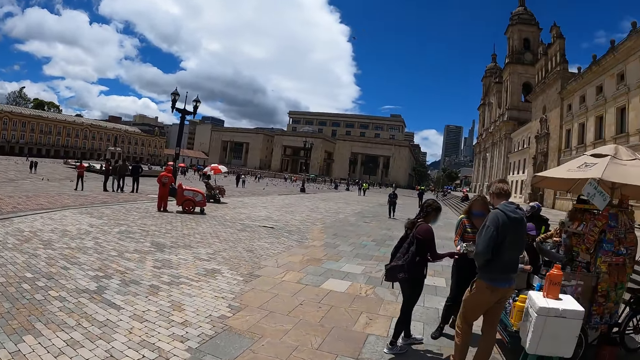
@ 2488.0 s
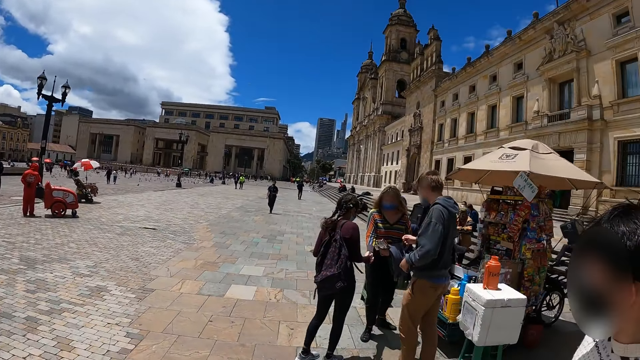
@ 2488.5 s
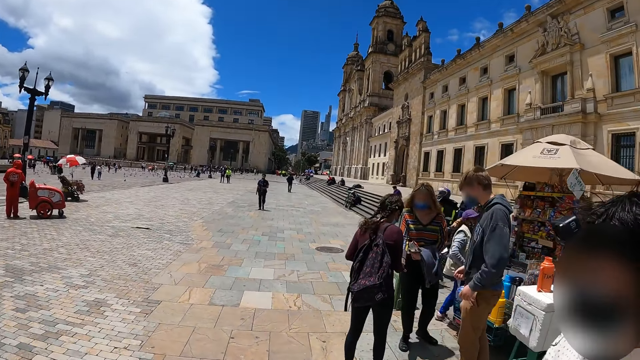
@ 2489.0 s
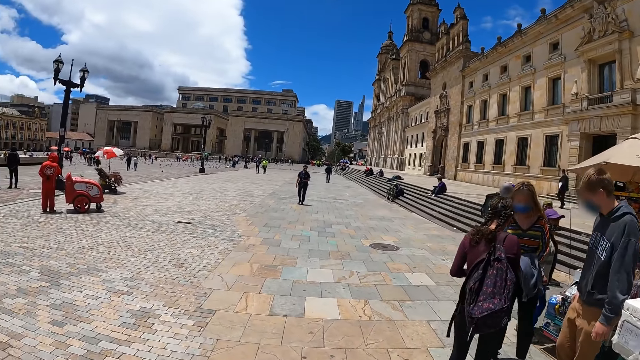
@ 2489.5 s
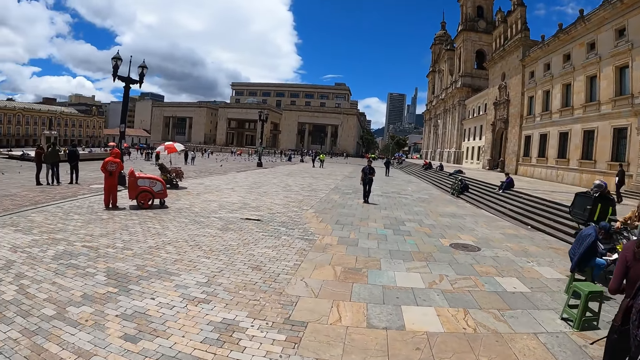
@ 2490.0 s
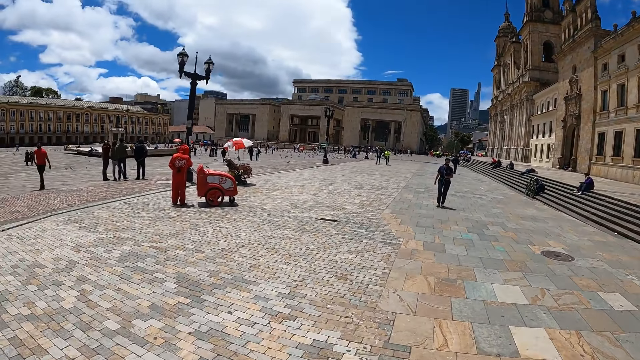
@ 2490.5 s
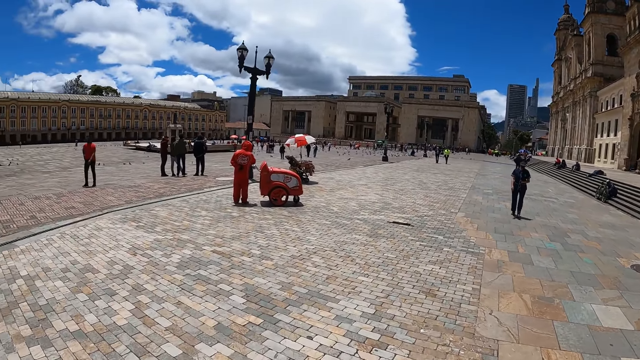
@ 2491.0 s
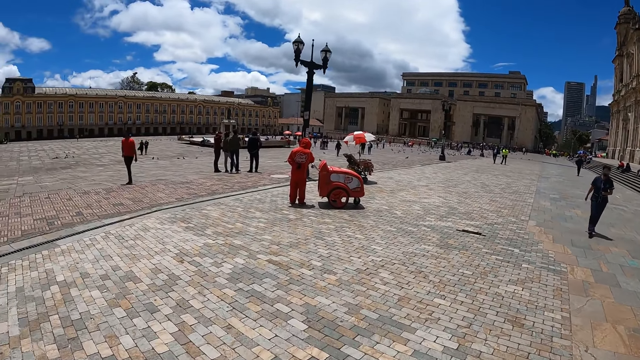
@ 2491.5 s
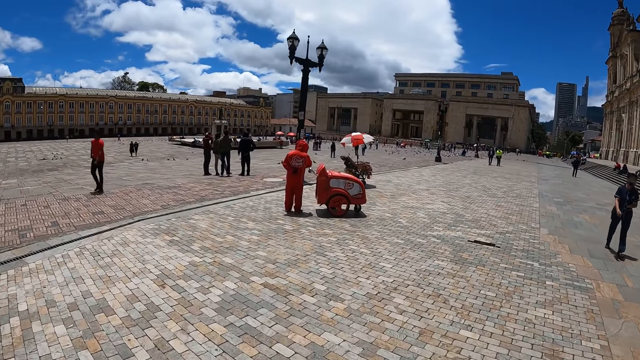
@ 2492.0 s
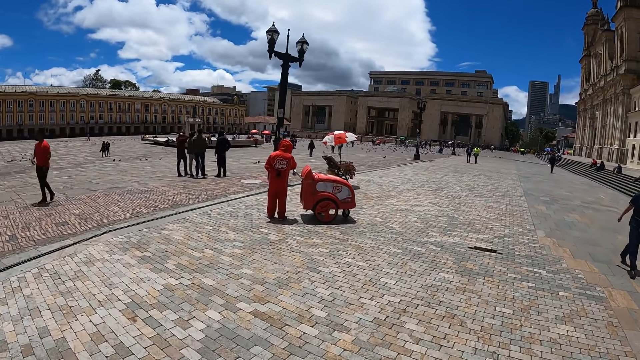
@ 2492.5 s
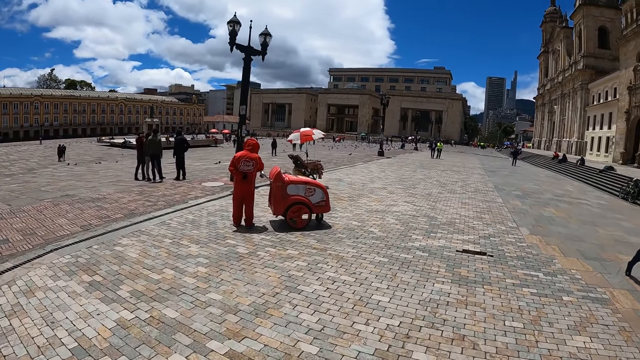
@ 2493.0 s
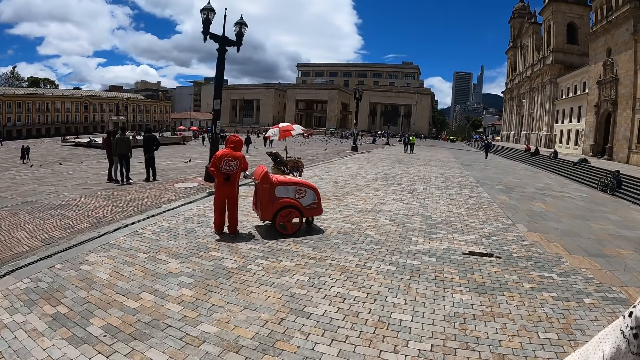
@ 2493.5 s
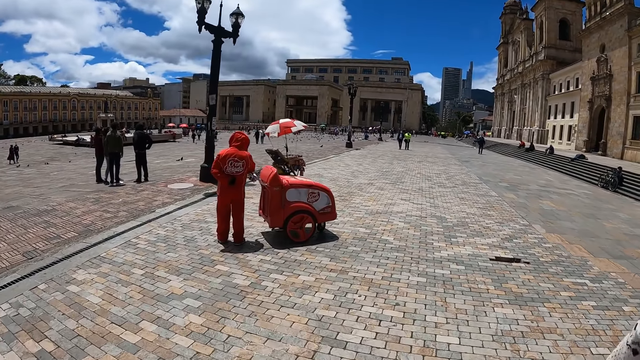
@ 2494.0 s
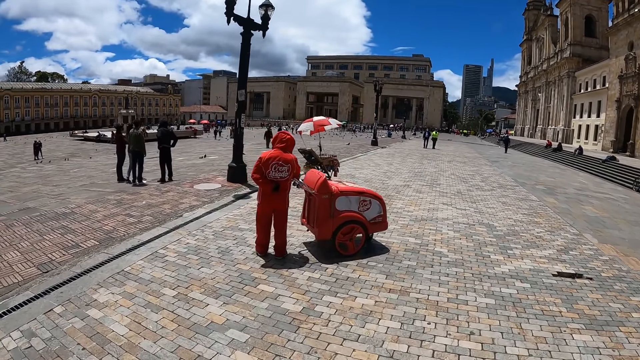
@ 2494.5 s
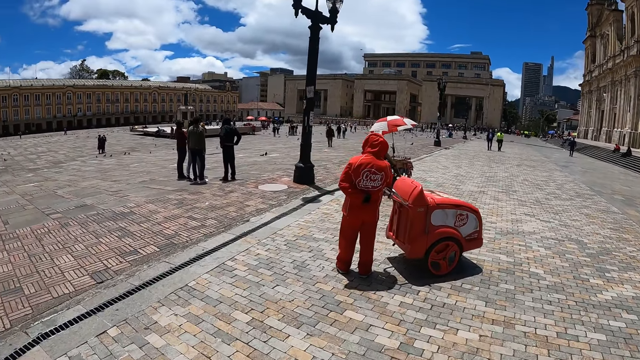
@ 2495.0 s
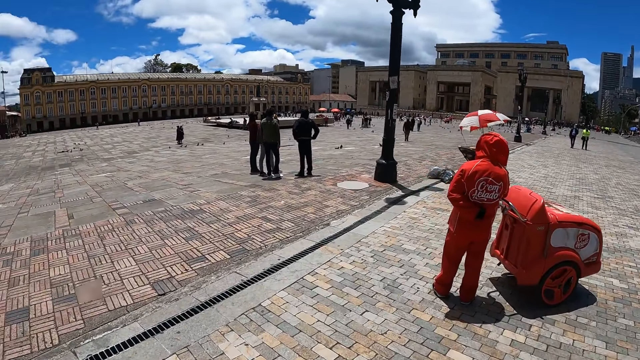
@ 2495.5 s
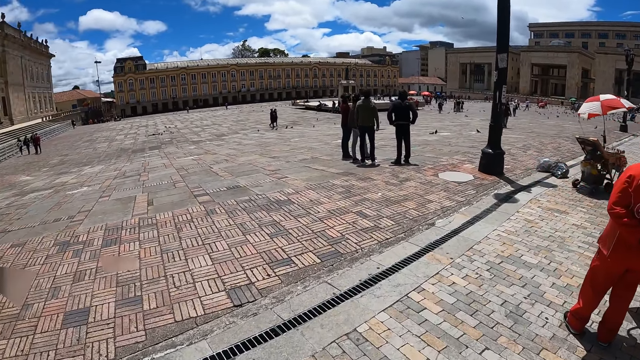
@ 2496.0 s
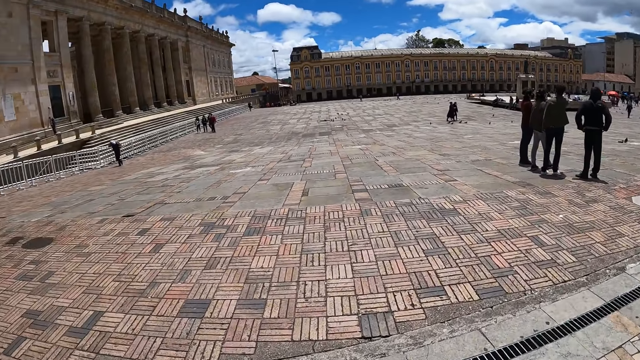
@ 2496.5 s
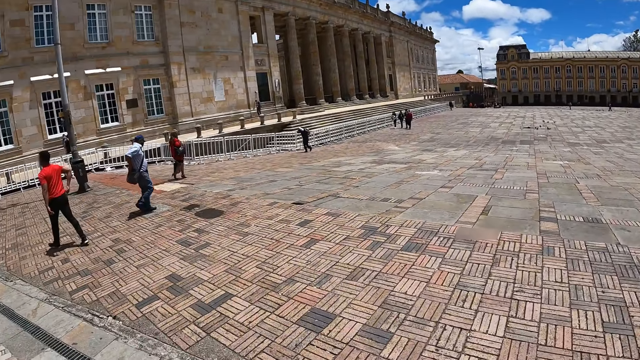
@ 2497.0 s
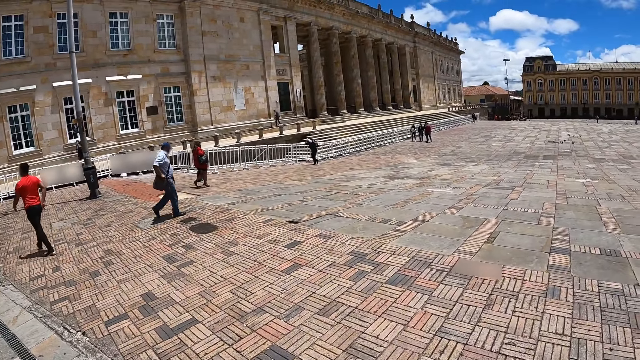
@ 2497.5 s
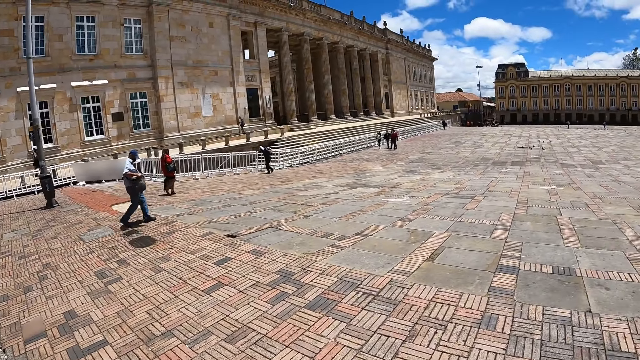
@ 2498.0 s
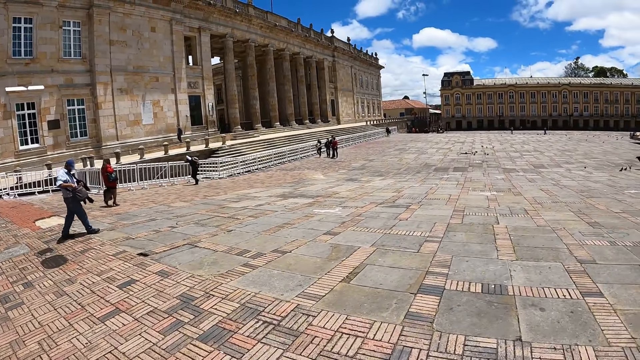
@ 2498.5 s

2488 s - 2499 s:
The camera wearer looks around. A man walks around.

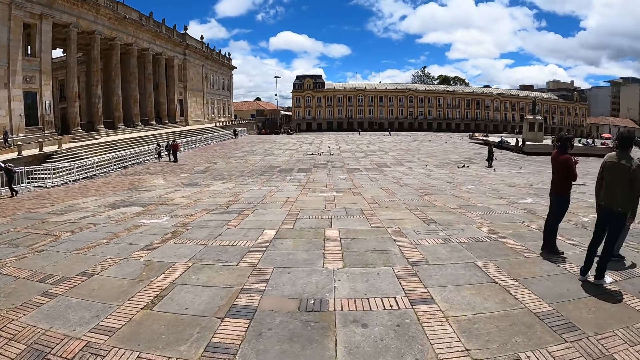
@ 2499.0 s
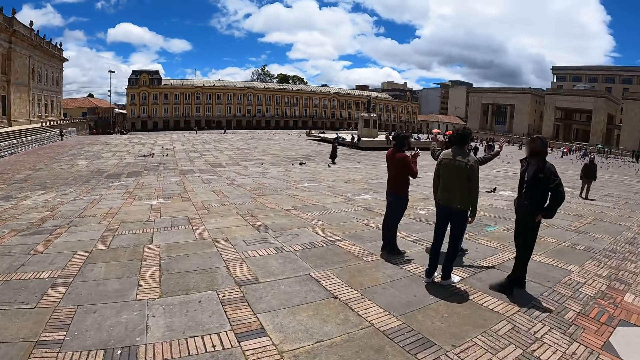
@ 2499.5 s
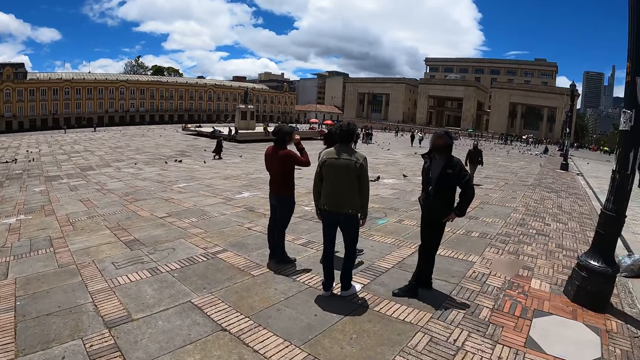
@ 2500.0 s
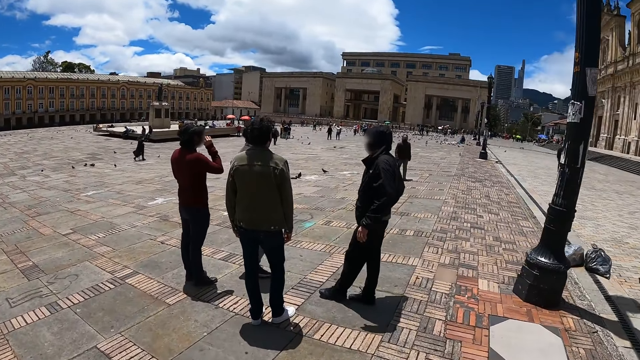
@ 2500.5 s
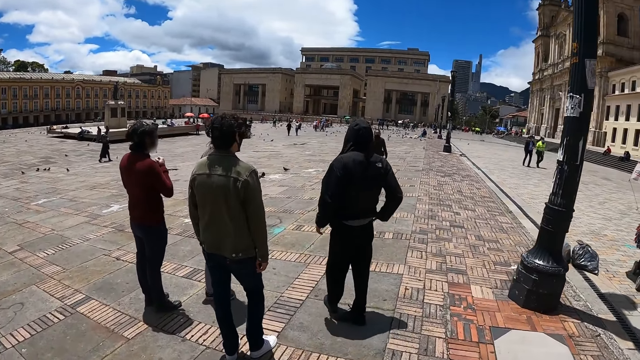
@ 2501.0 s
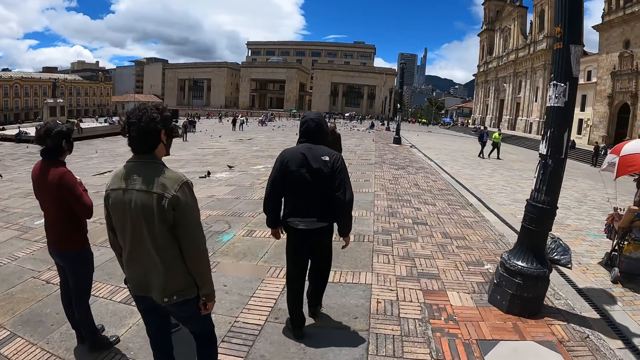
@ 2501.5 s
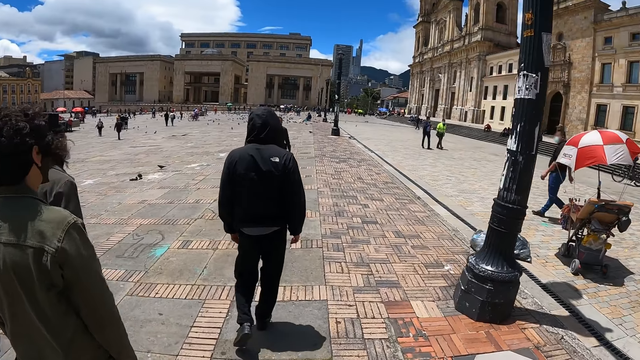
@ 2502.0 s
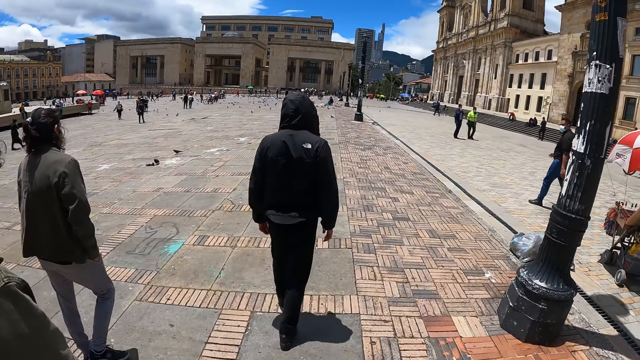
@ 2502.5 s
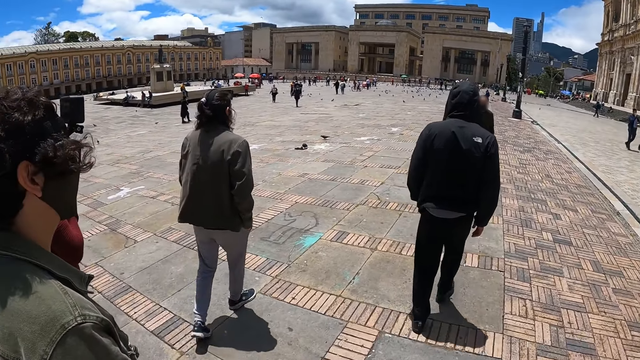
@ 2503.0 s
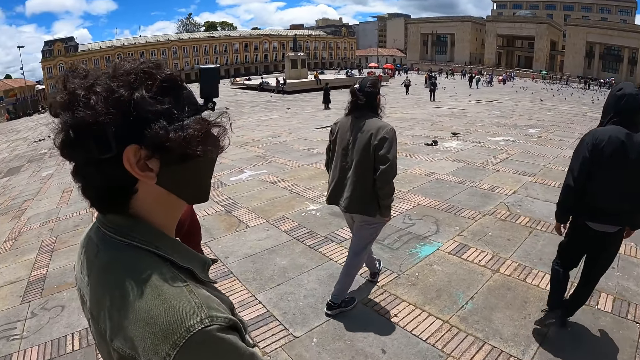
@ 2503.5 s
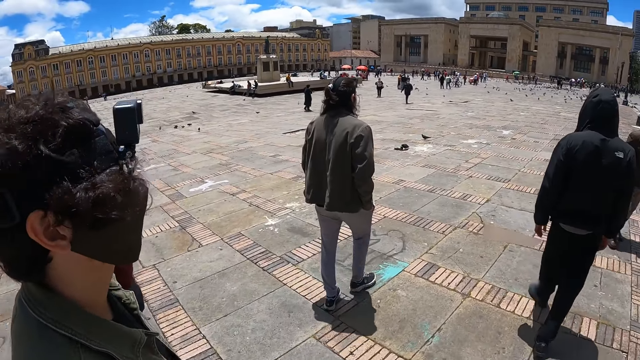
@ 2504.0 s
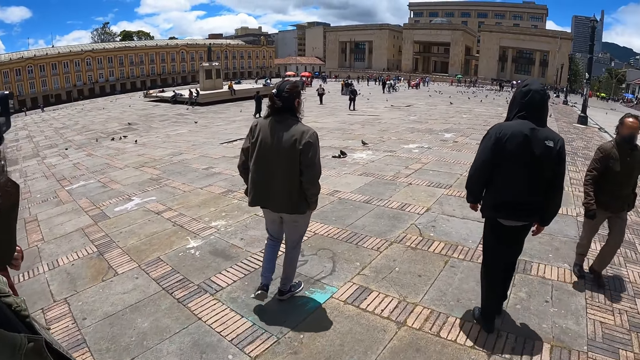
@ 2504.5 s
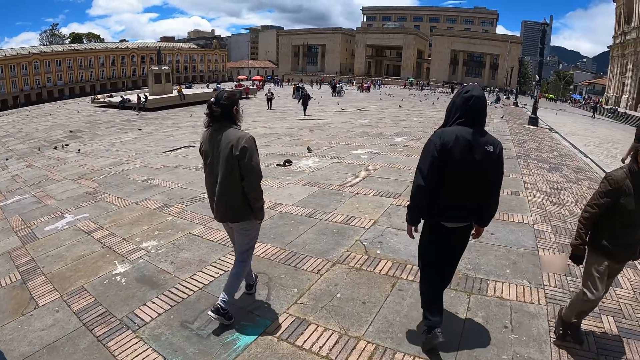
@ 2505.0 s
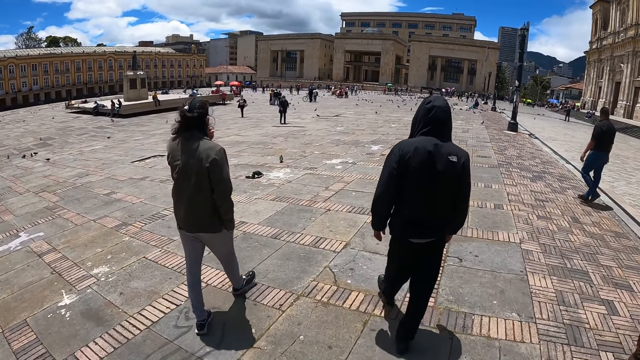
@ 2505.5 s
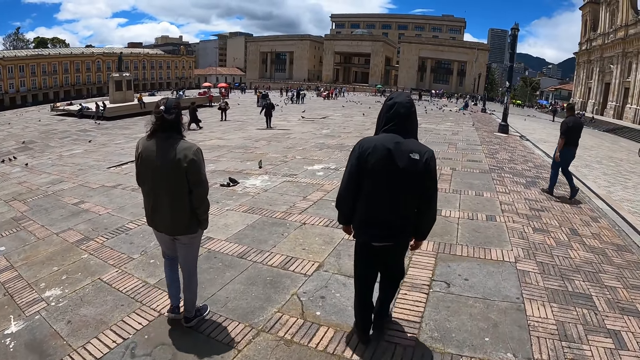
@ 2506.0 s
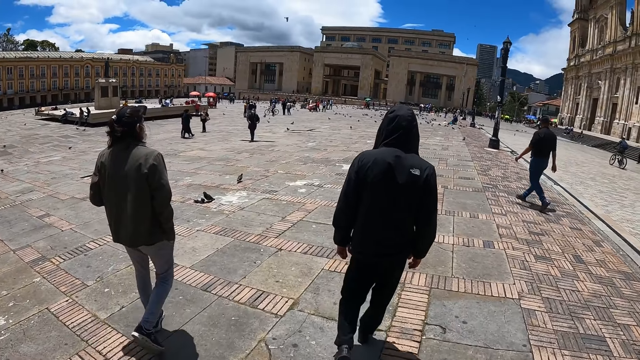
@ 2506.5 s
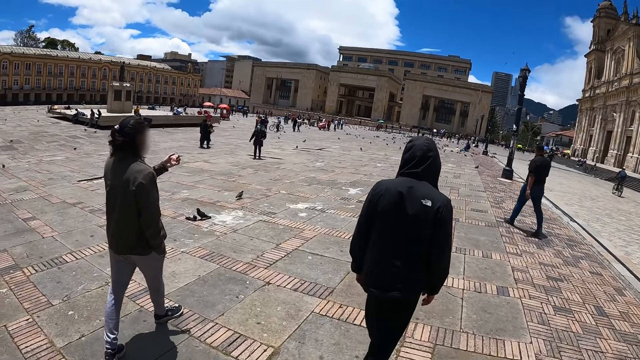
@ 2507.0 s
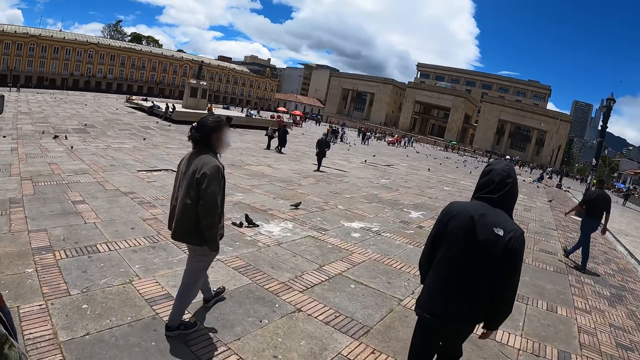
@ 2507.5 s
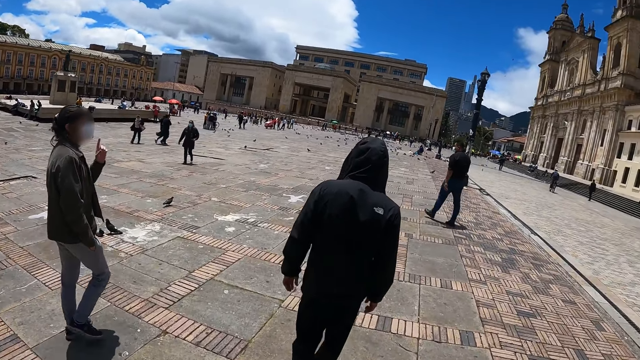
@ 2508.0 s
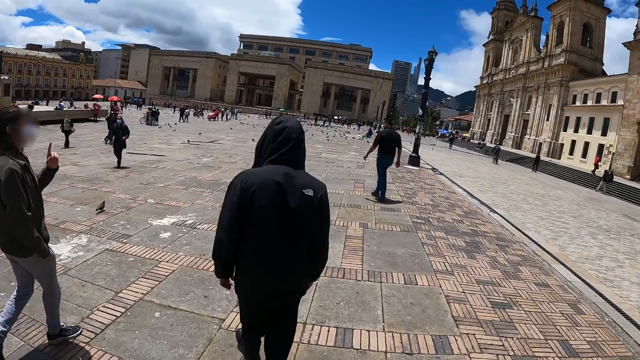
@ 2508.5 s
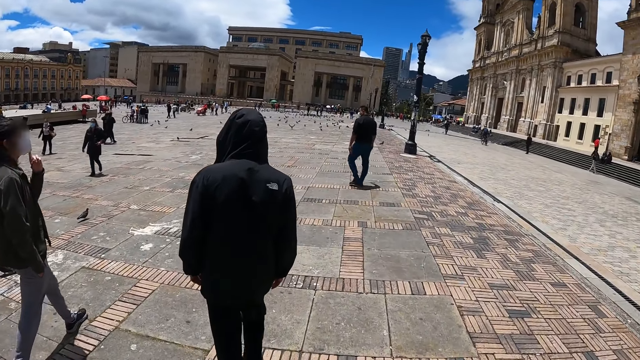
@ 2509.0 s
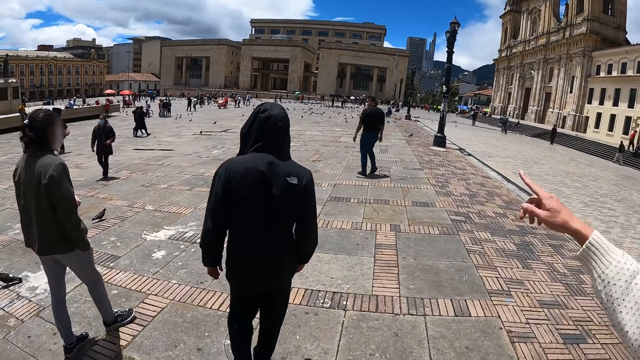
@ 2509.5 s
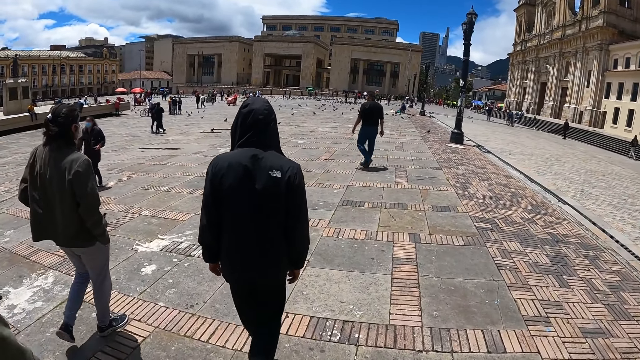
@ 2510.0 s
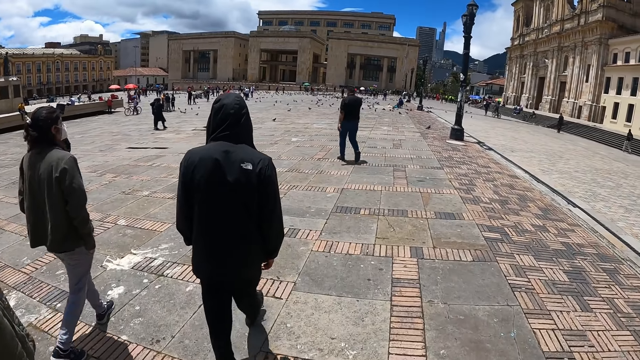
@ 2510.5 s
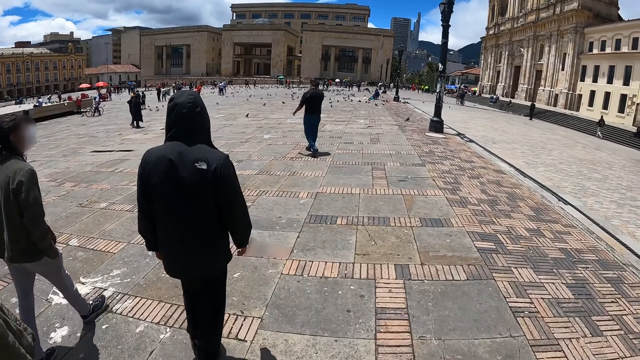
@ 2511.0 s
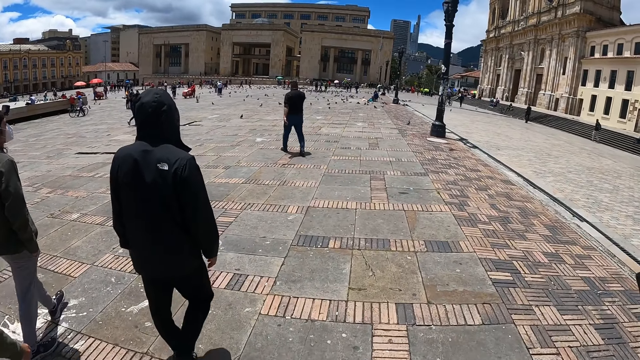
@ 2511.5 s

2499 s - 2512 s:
A man turns opposite the camera. Another man walks with the first man. The other man interacts with the first man.
